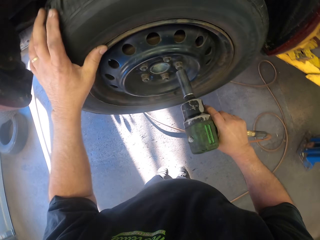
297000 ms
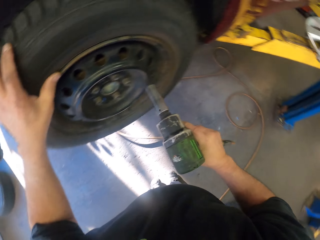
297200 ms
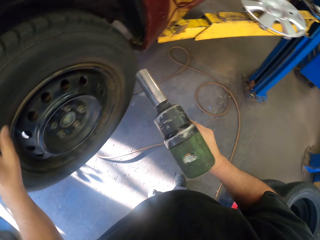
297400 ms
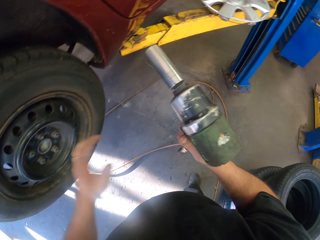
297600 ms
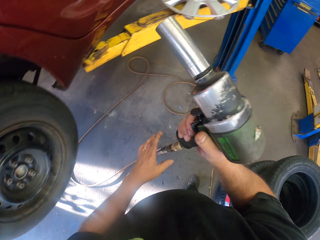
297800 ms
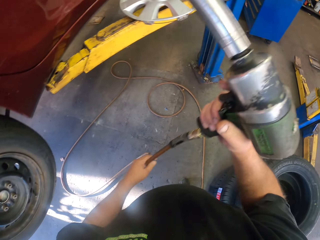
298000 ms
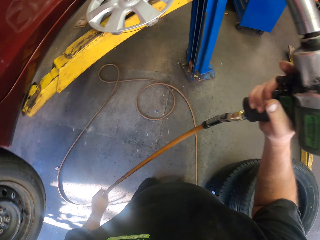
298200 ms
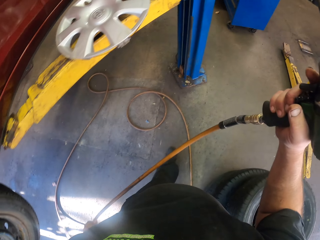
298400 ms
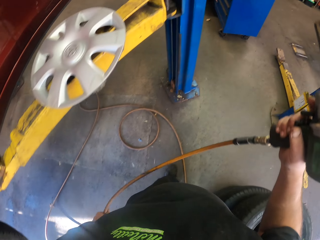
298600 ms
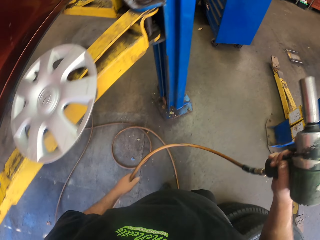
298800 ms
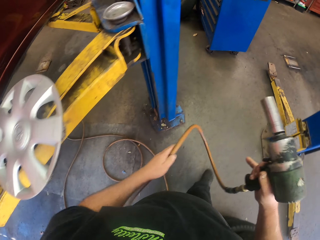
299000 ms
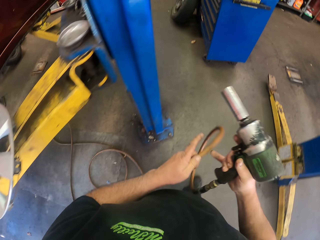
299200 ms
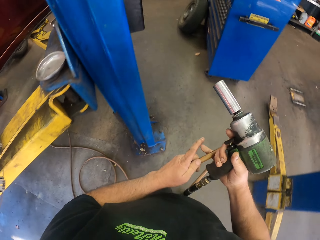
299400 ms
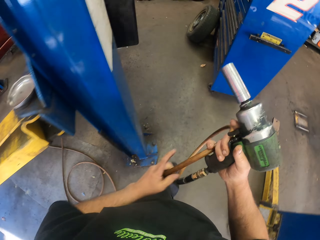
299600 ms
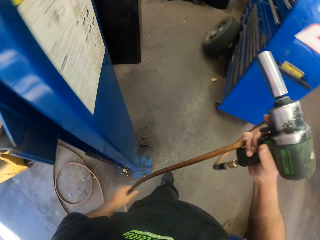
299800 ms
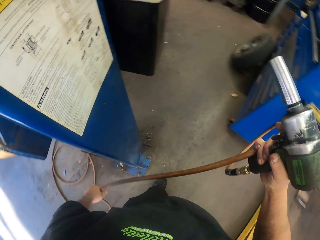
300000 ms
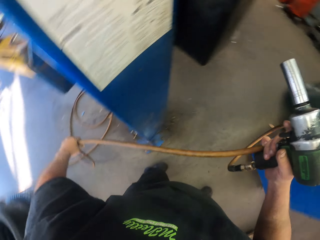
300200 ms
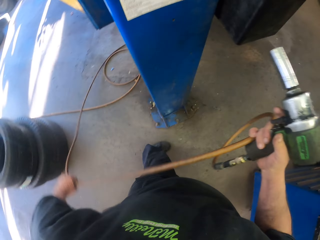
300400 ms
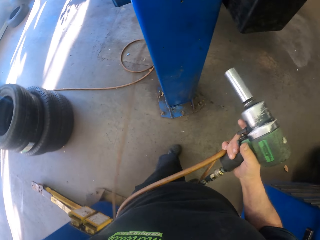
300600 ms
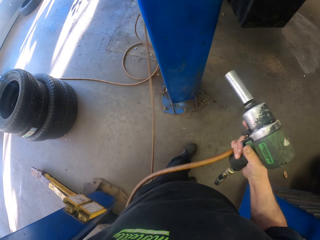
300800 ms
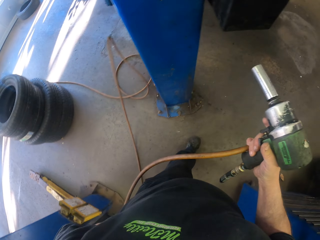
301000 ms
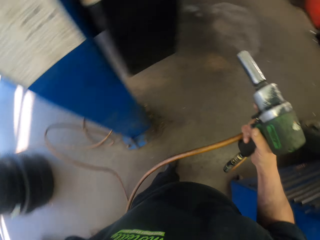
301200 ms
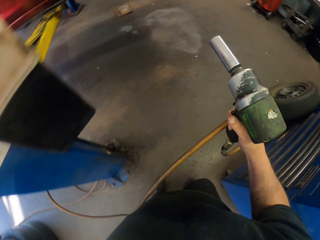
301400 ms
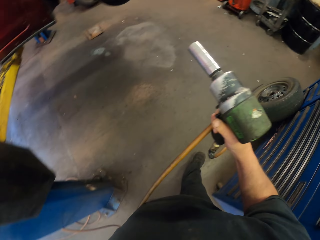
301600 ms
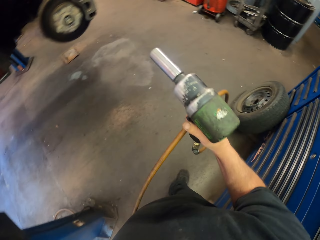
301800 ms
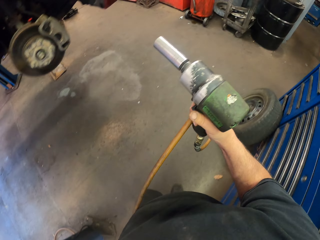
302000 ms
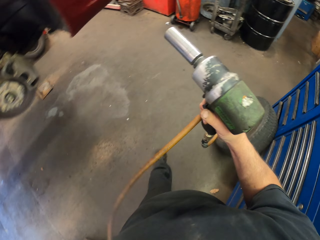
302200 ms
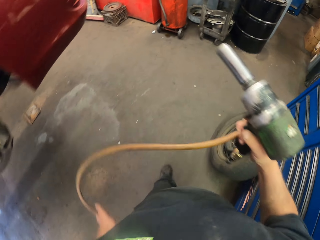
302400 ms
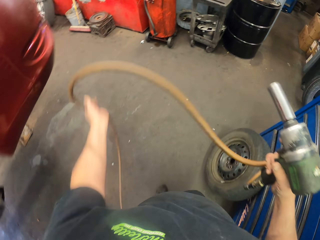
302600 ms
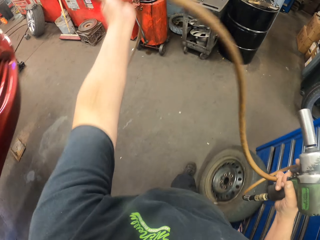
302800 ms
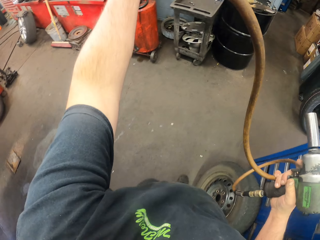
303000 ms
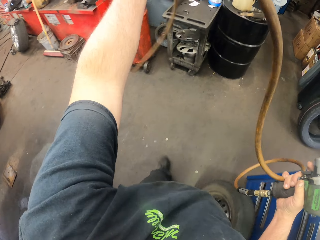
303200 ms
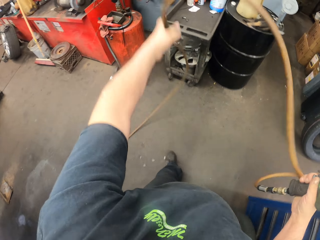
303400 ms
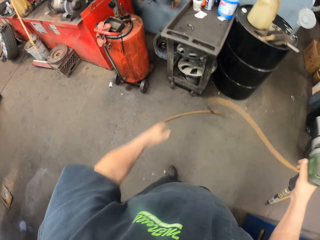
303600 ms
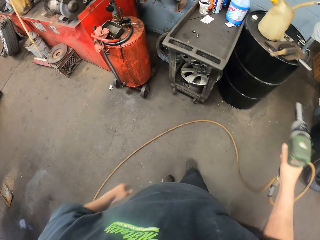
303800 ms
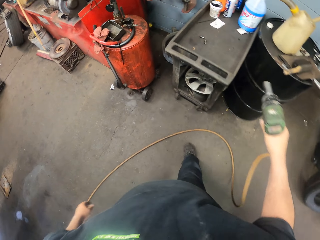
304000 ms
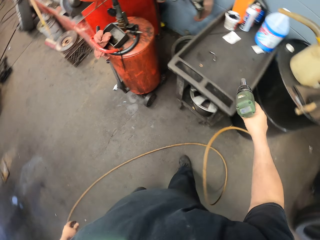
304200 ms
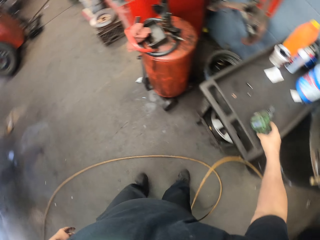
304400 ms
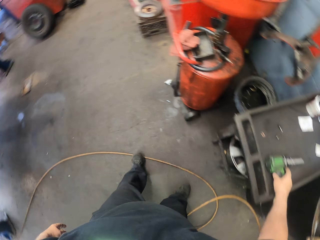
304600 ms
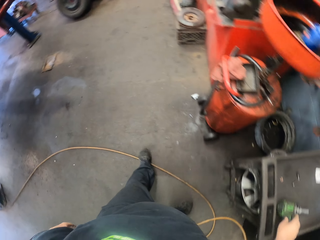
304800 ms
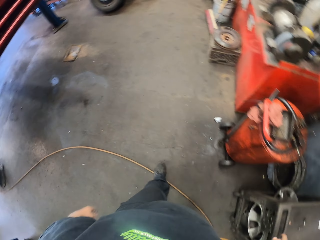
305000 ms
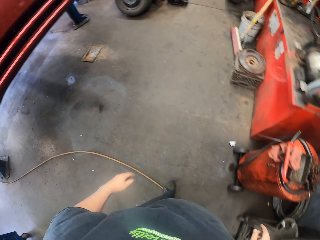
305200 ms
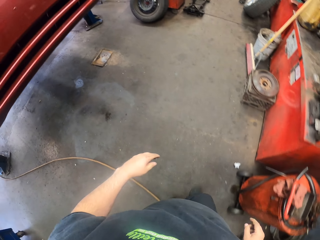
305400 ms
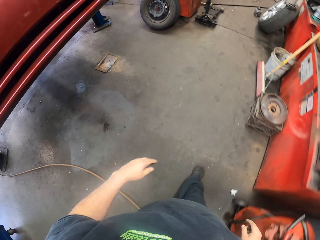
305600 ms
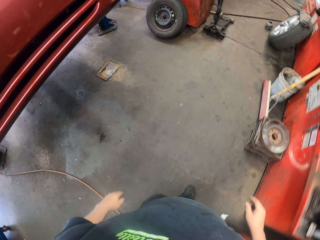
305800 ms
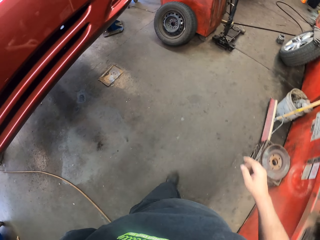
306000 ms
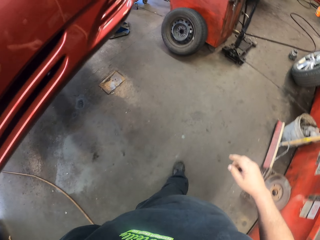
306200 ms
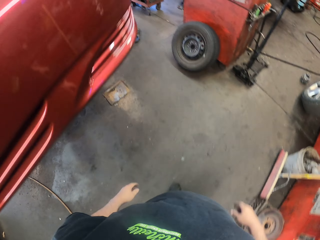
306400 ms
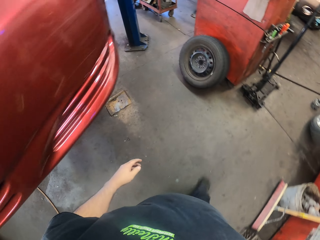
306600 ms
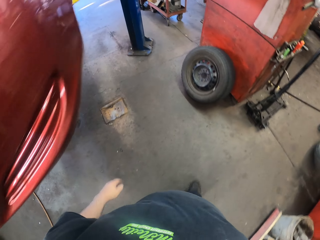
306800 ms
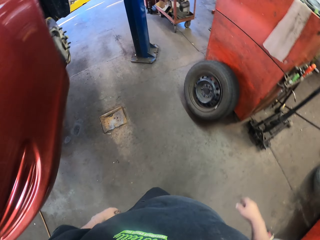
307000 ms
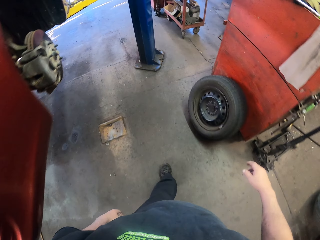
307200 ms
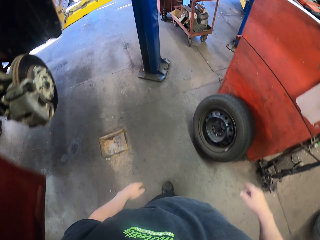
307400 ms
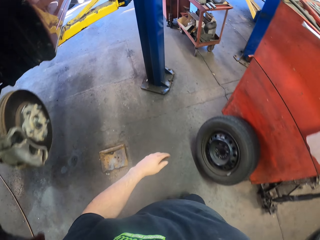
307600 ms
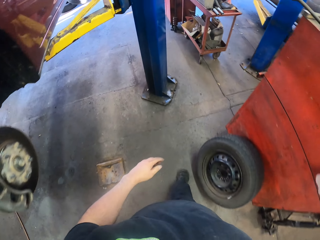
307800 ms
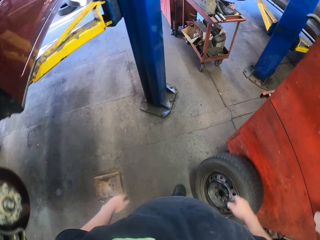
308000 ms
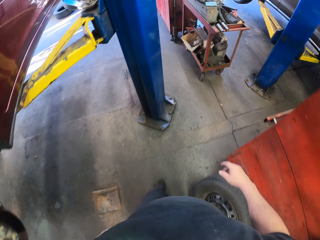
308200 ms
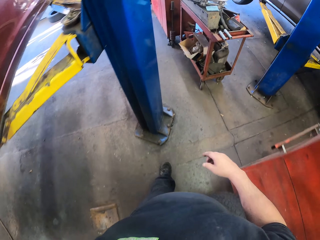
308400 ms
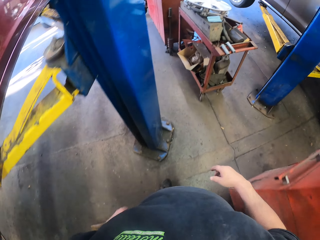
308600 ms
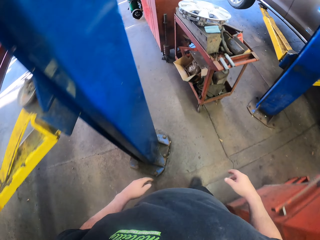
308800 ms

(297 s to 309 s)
The camera wearer walks around with the bolt tightening machine in hand. They pull the cable. They place the high torque pneumatic wrench on the table. They walk around.

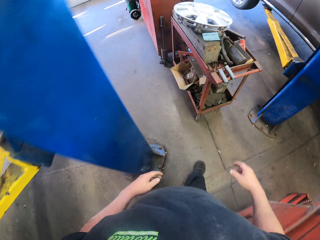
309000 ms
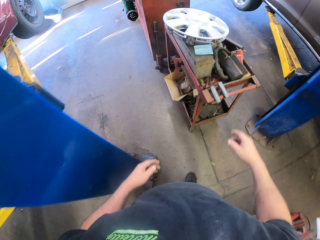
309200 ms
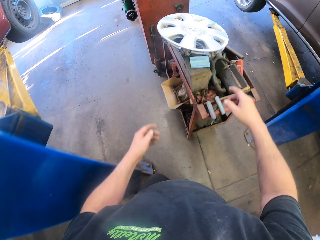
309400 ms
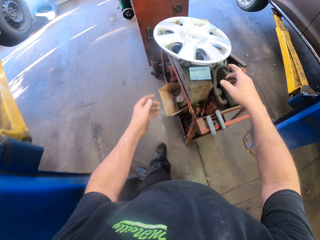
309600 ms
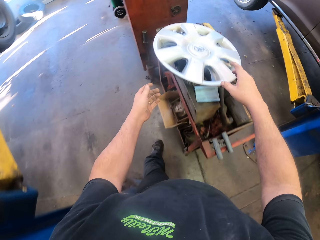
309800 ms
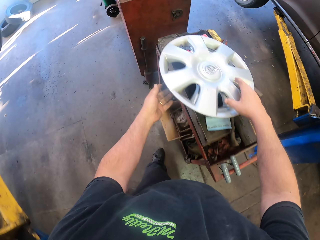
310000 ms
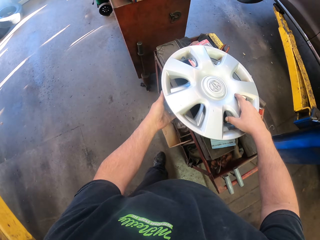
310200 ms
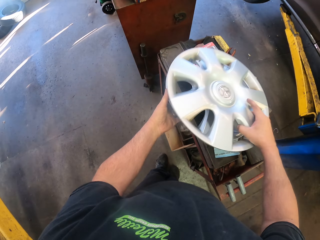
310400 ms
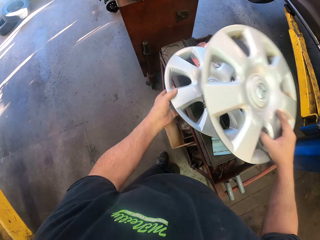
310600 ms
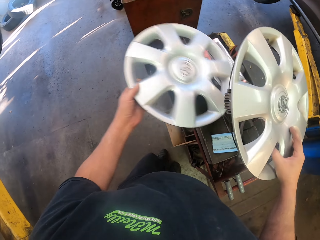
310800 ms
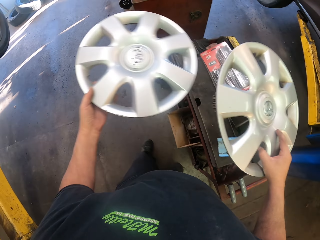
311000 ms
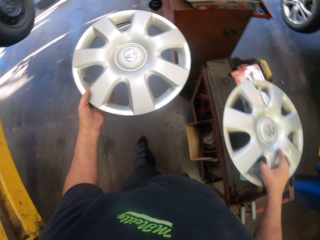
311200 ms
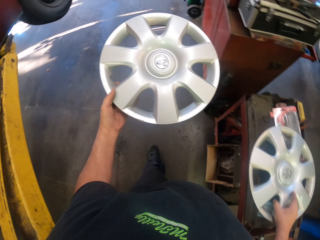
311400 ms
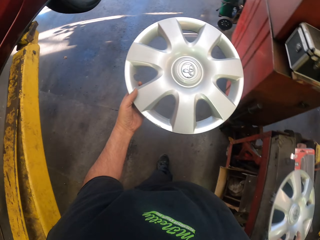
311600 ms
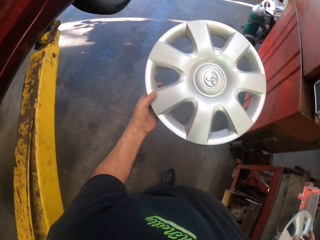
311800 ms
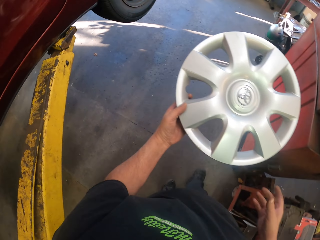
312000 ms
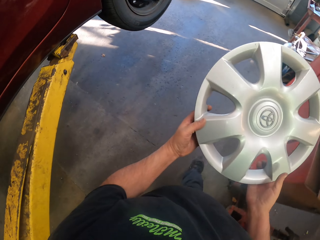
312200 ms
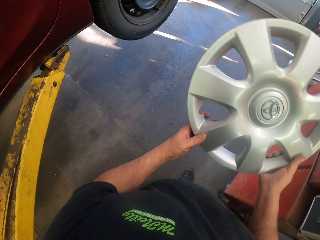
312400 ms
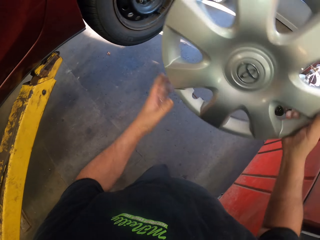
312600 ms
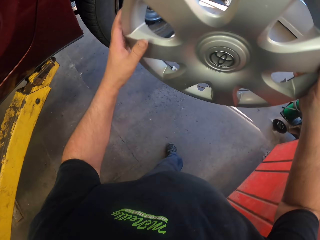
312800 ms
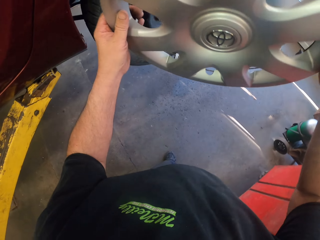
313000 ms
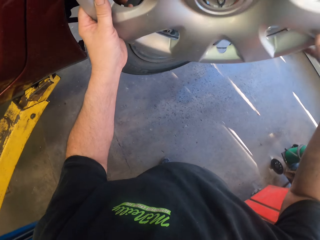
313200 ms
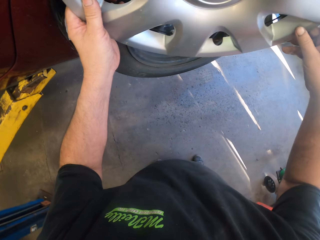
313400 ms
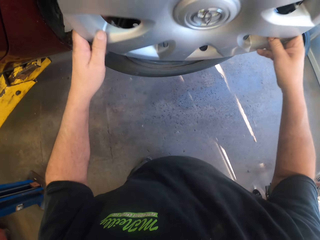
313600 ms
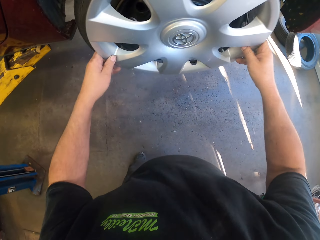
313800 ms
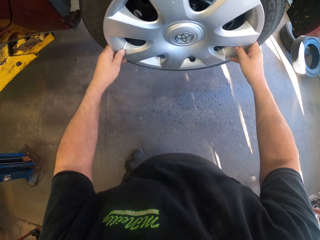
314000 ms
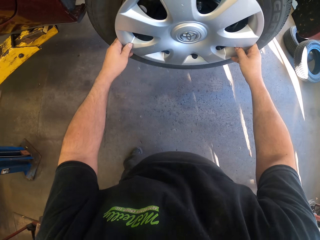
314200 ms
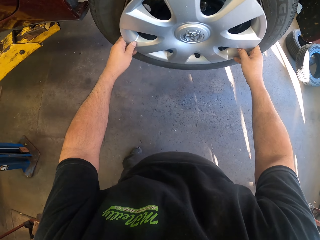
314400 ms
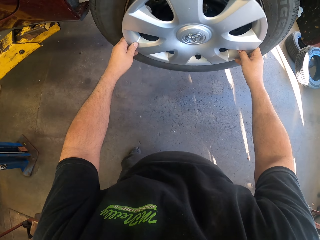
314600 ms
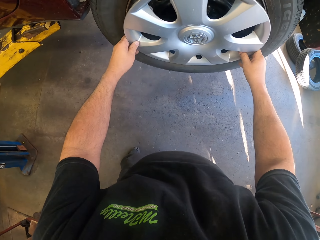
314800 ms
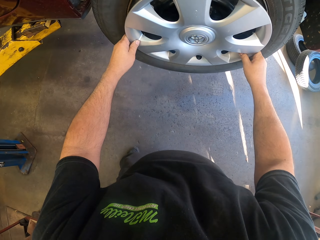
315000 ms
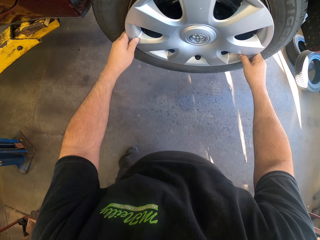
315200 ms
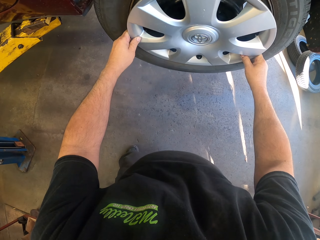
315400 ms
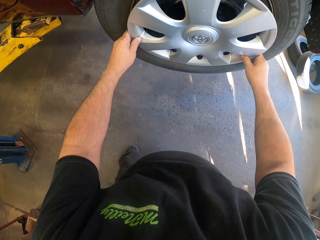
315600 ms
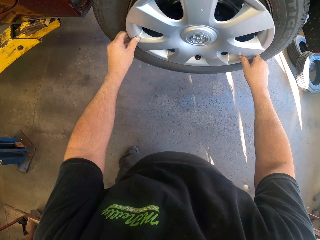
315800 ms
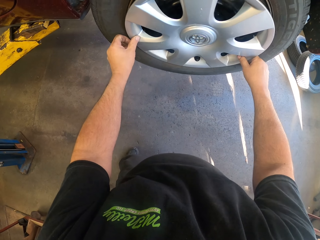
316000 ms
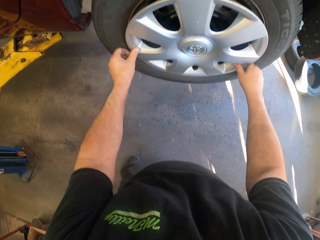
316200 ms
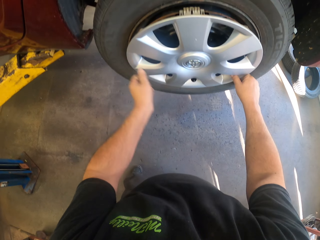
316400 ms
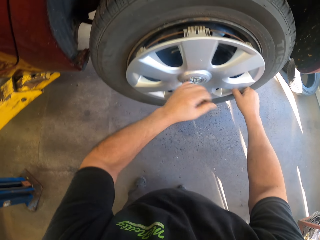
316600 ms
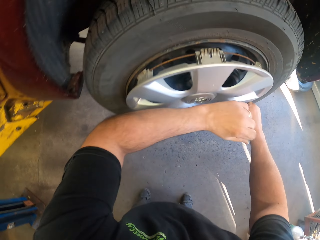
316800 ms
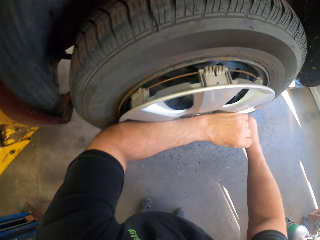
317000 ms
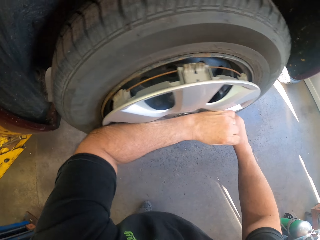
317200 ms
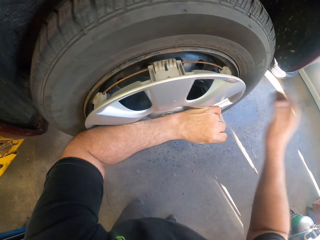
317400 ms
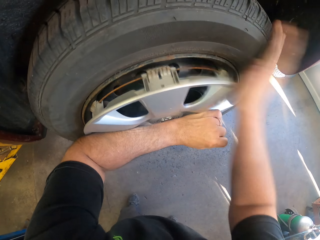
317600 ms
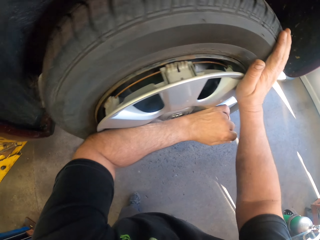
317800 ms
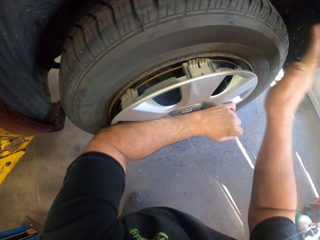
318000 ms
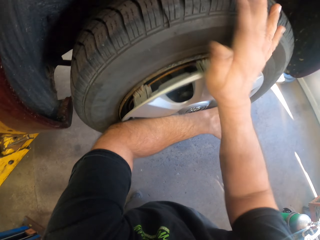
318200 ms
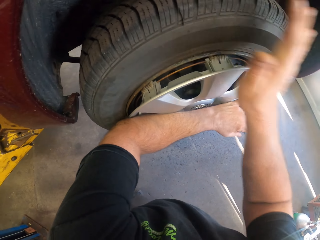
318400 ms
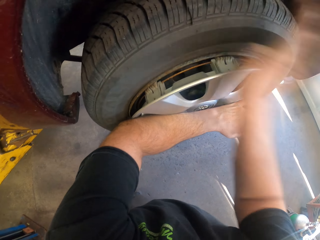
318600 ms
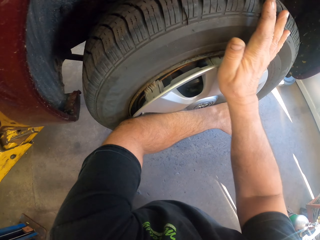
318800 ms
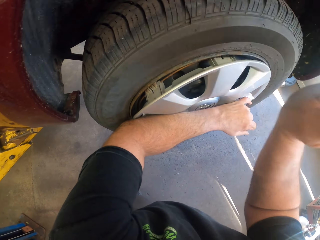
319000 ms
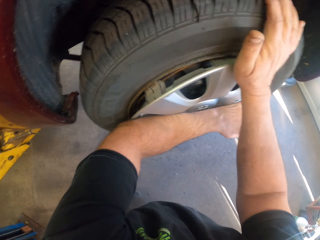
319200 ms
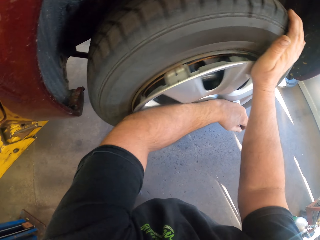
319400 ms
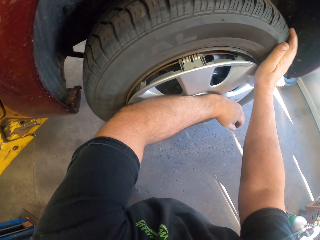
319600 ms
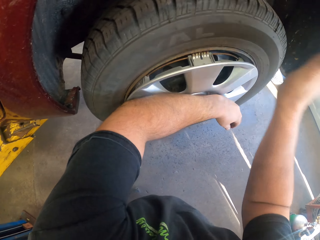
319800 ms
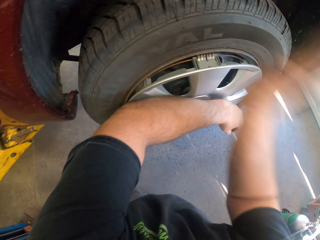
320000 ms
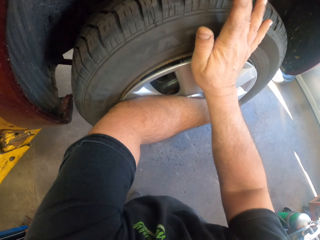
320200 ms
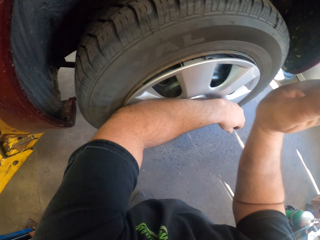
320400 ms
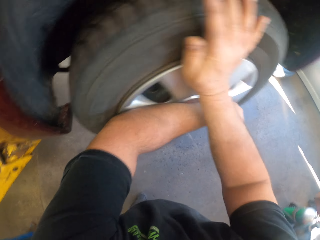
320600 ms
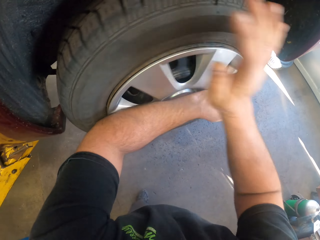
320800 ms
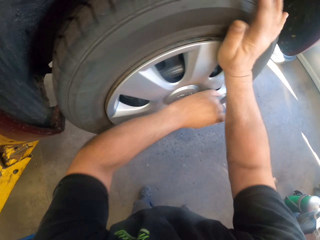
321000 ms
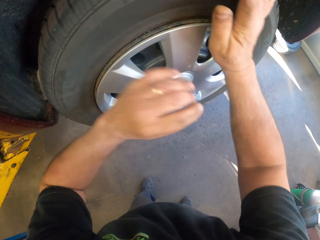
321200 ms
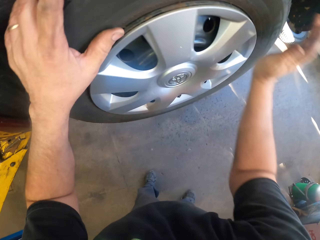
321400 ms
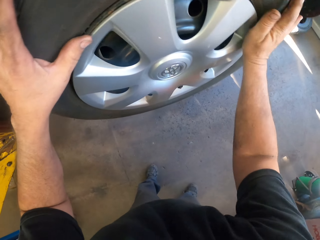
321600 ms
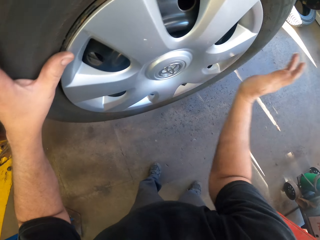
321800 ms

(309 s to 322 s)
The camera wearer picks the car rim or hub cap on the stand. They put the car rim down. They hold the car rim with both hands. They place the rim on the car tire. They knock on the rim. They swirl the tire.
